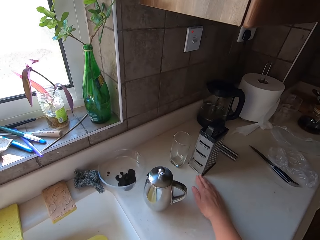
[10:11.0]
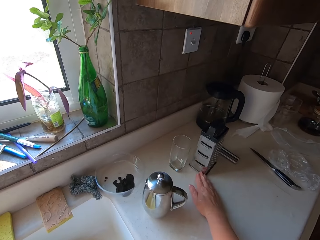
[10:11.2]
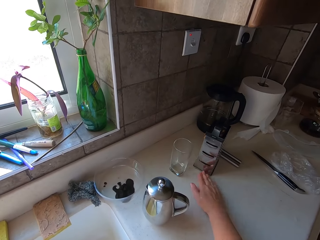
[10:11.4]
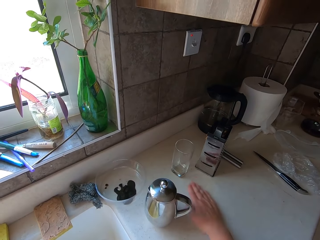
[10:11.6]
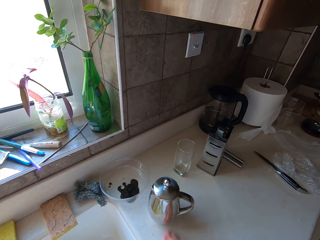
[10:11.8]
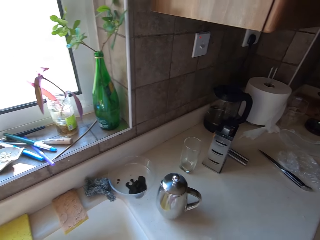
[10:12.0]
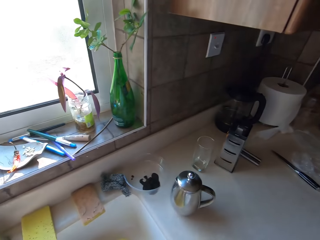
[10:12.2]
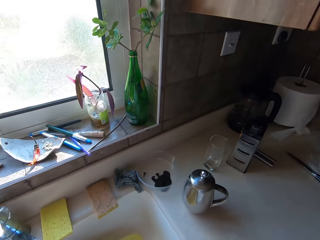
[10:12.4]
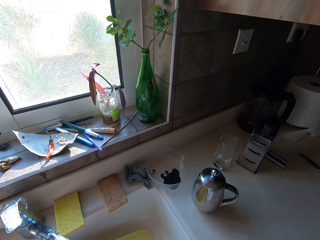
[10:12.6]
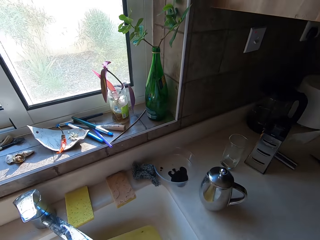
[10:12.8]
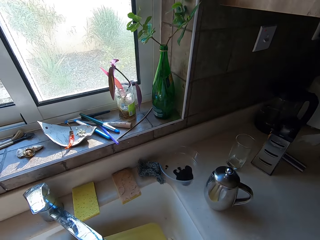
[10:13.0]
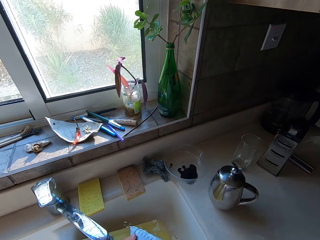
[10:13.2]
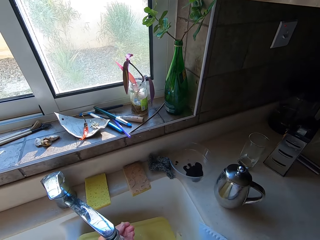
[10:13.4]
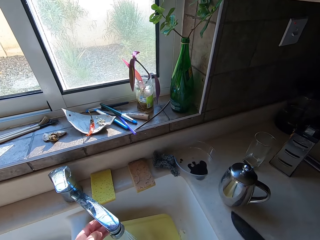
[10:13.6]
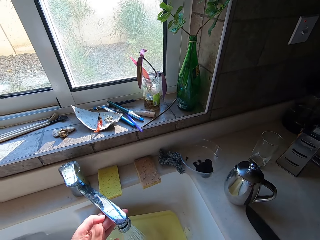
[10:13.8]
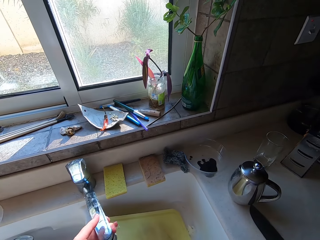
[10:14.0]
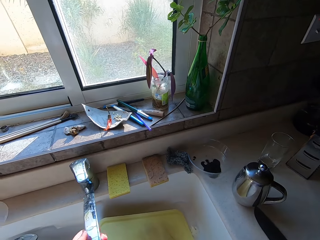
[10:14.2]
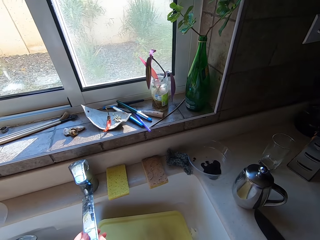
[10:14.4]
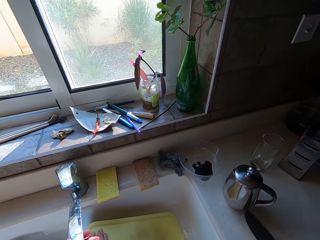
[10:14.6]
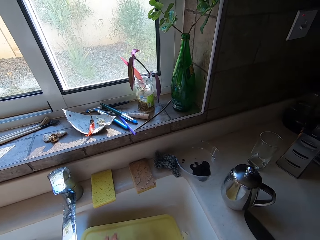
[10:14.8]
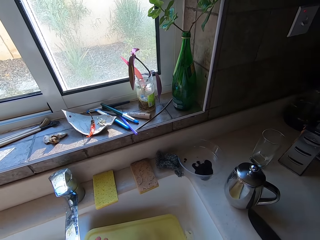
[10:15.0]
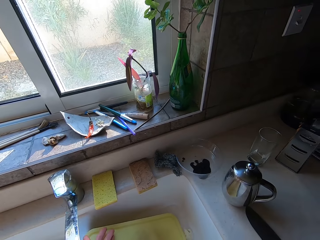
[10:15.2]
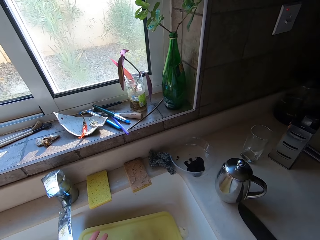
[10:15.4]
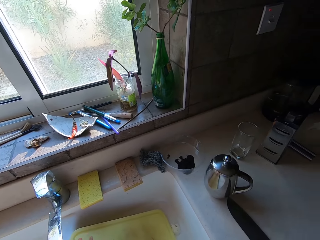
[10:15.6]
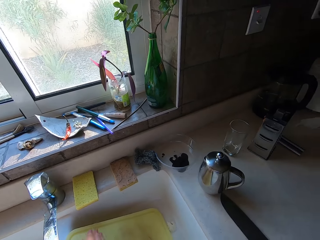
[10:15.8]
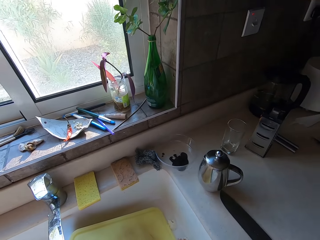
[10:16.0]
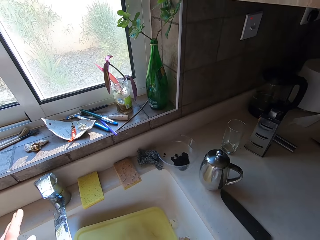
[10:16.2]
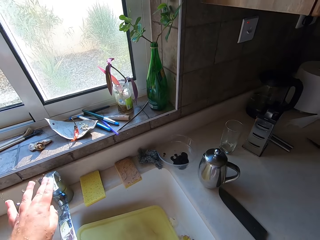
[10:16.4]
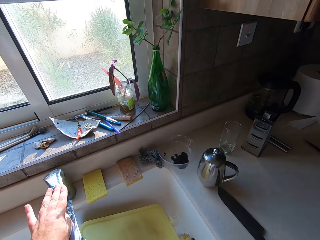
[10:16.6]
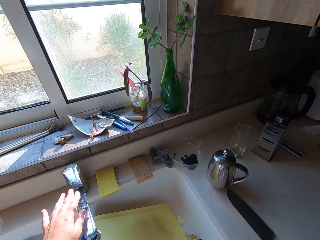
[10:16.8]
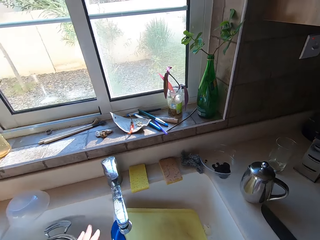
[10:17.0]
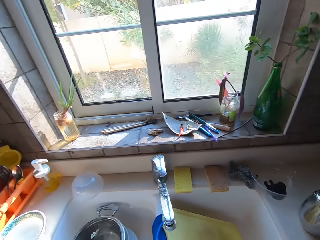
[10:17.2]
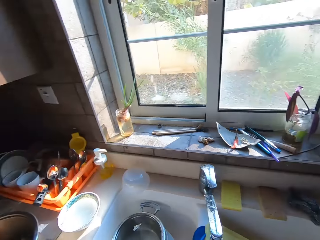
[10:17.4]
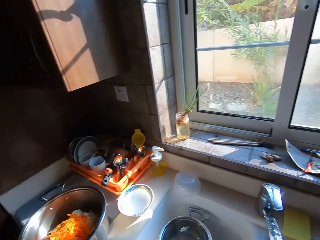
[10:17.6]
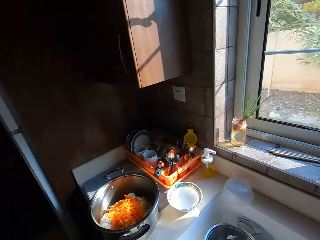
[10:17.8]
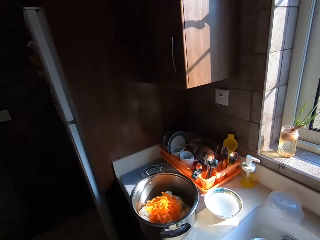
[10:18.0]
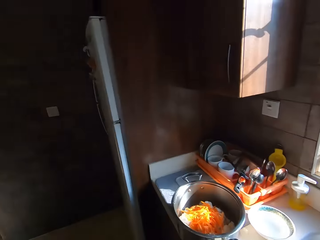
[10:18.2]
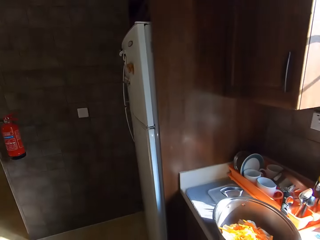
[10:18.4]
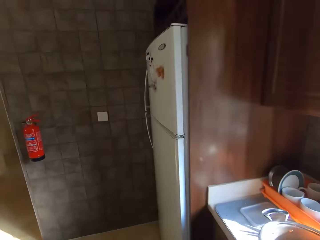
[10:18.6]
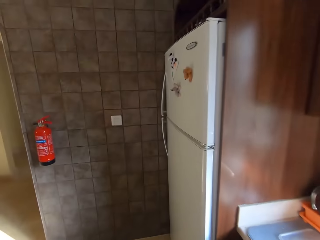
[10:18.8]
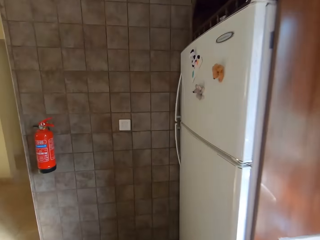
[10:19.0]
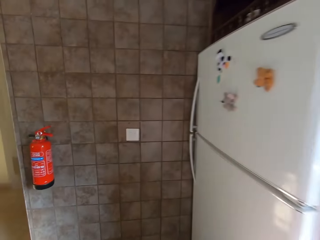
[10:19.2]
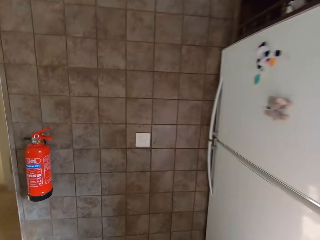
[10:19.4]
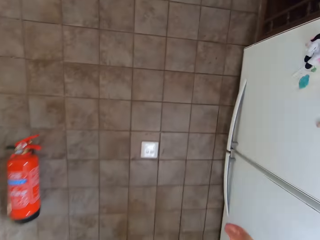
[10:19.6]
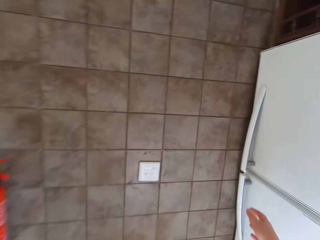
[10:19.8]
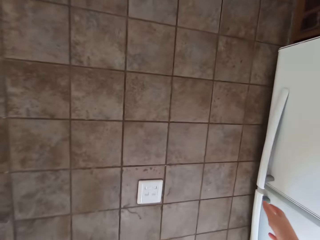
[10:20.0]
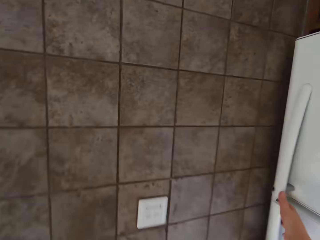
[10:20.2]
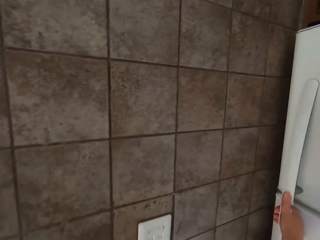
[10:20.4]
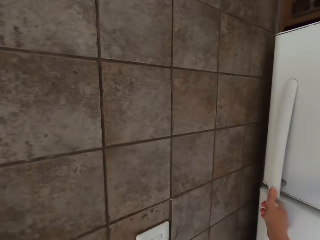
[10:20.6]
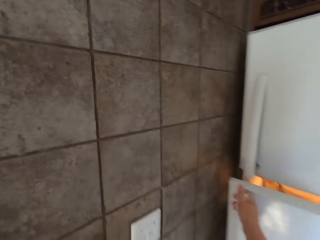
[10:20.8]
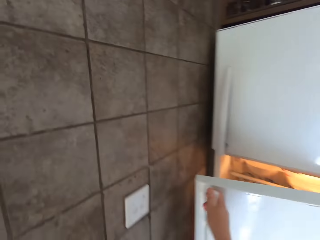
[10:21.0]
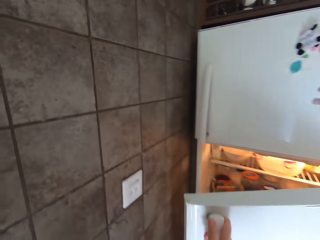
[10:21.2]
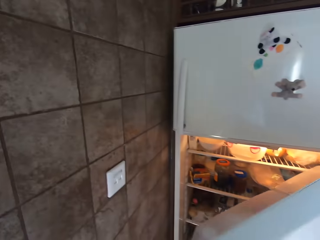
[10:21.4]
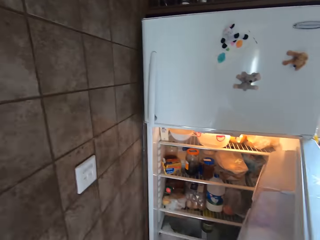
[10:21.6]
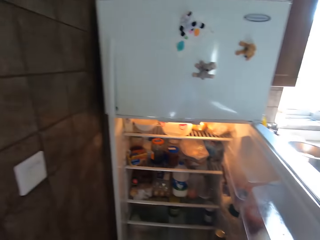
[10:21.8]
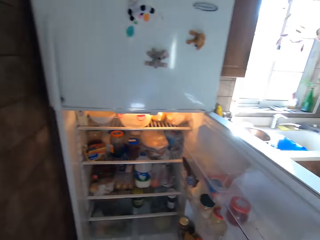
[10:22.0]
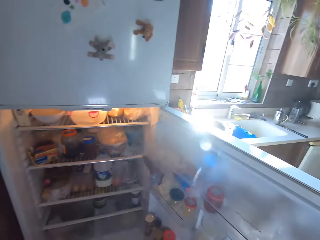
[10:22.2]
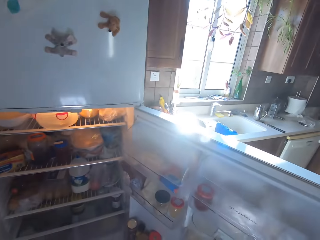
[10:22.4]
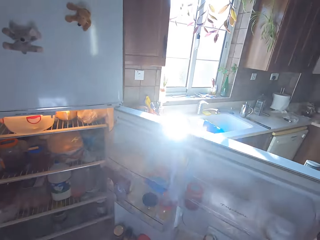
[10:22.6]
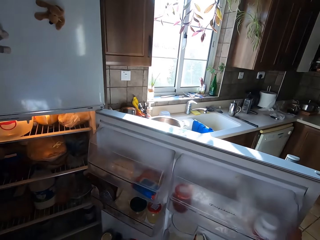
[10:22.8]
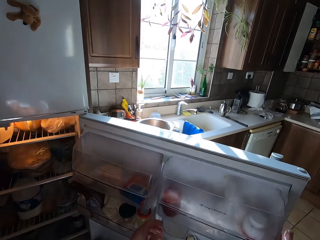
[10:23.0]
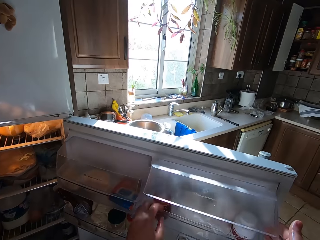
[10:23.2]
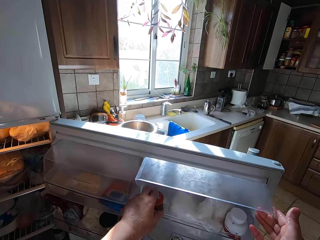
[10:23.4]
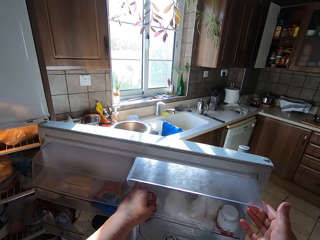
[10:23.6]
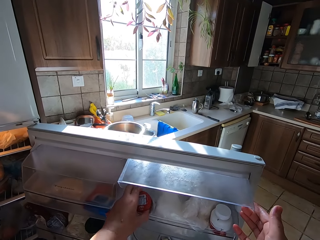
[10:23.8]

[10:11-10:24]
The camera wearer touches a grater on the counter. They move the grater on the kitchen counter. They walk to the sink. They place a knife on the kitchen counter. They rinse something. They tilt a tap. They move the tap to the side. They close the tap. They turn around the kitchen. They walk towards a fridge. They open the fridge door.

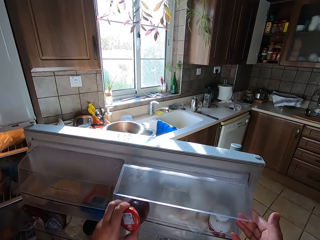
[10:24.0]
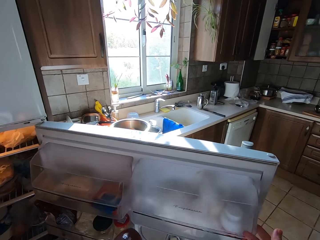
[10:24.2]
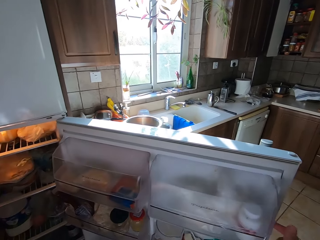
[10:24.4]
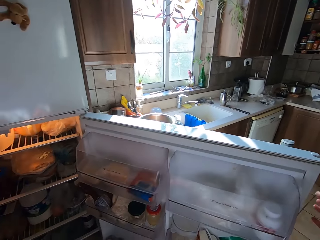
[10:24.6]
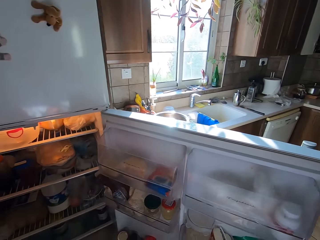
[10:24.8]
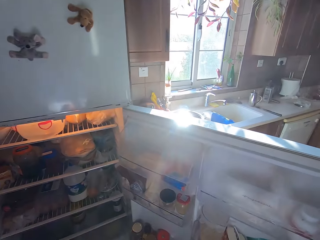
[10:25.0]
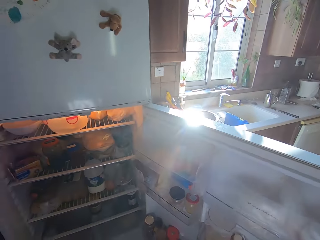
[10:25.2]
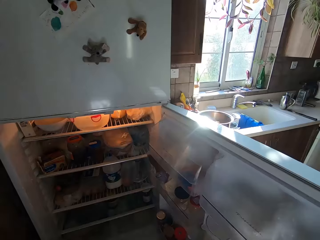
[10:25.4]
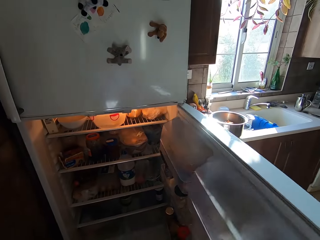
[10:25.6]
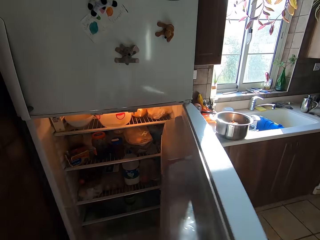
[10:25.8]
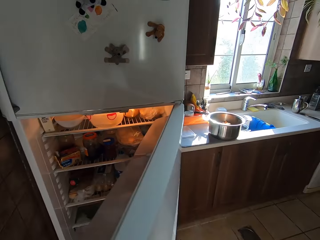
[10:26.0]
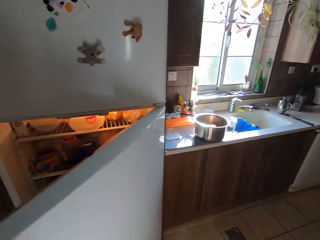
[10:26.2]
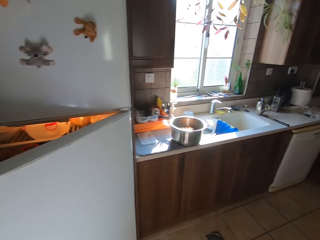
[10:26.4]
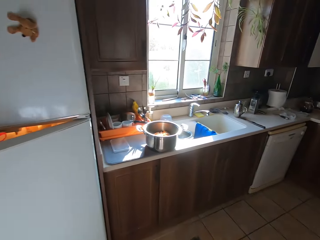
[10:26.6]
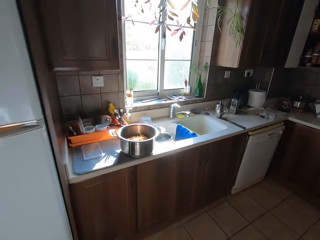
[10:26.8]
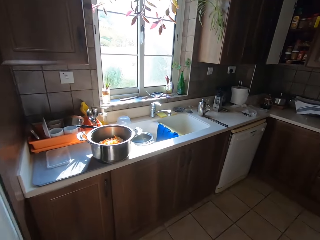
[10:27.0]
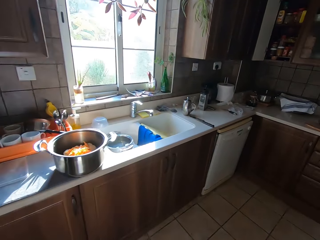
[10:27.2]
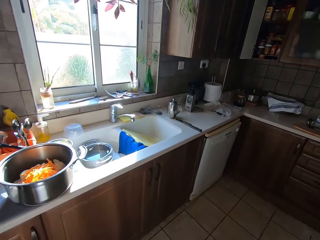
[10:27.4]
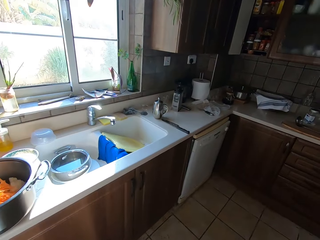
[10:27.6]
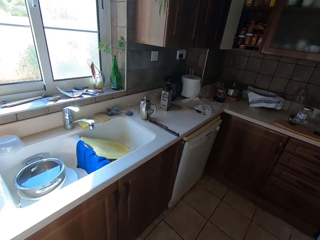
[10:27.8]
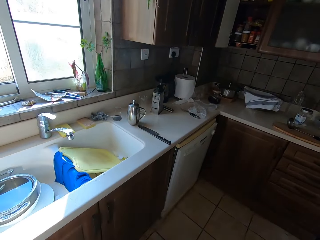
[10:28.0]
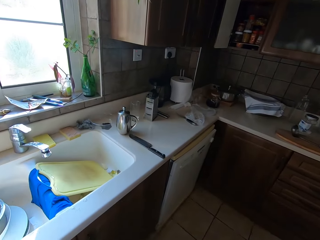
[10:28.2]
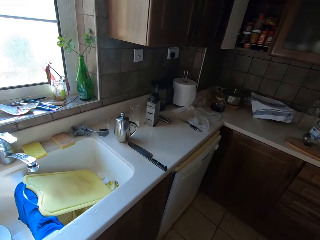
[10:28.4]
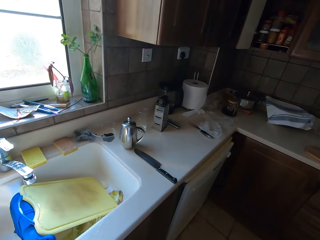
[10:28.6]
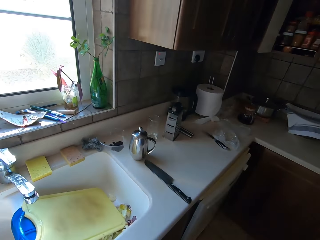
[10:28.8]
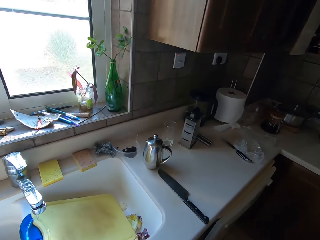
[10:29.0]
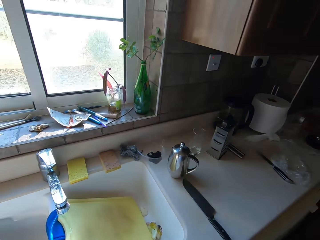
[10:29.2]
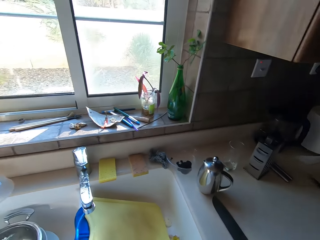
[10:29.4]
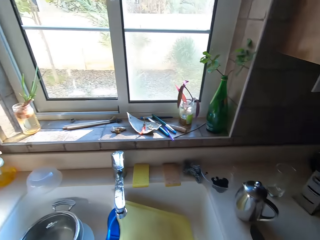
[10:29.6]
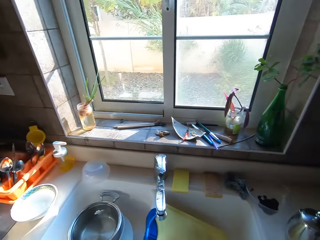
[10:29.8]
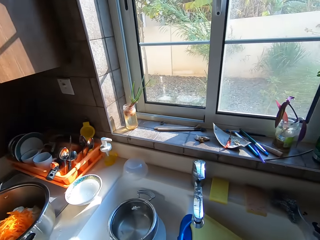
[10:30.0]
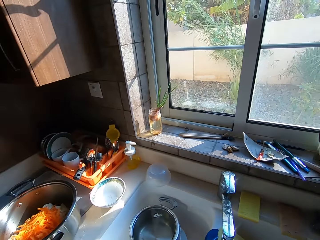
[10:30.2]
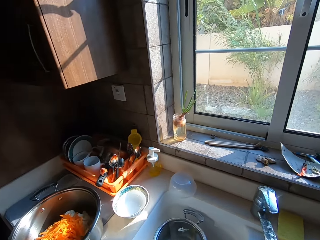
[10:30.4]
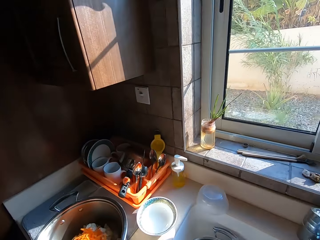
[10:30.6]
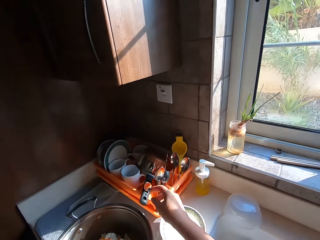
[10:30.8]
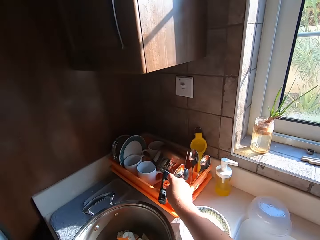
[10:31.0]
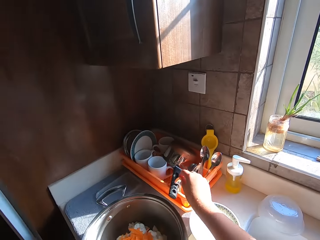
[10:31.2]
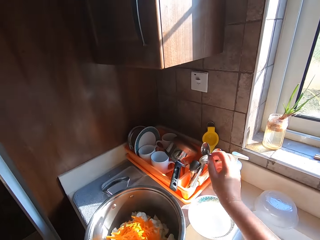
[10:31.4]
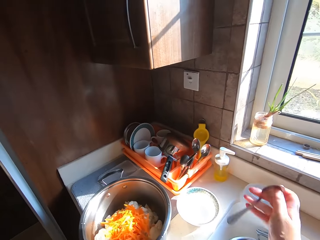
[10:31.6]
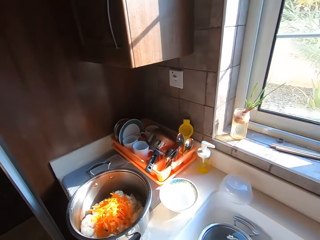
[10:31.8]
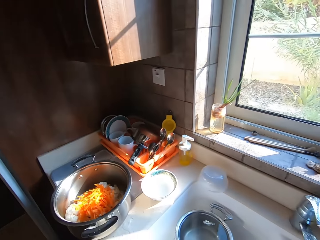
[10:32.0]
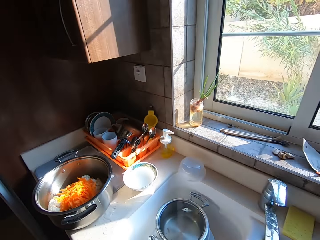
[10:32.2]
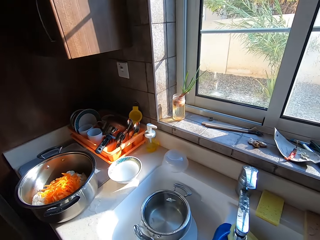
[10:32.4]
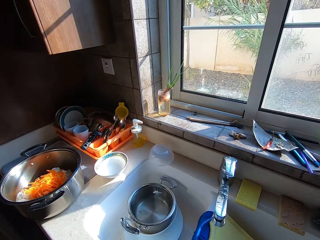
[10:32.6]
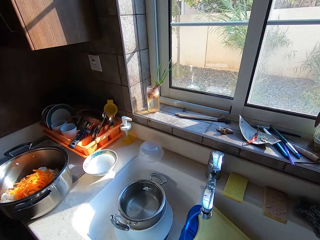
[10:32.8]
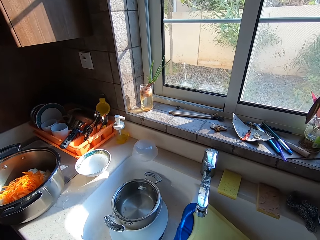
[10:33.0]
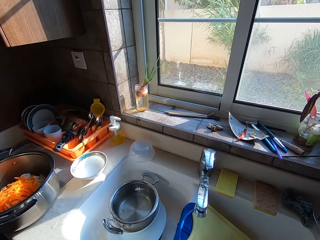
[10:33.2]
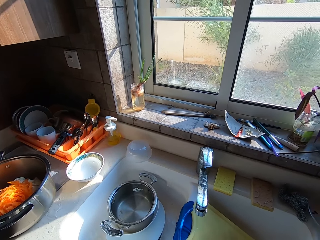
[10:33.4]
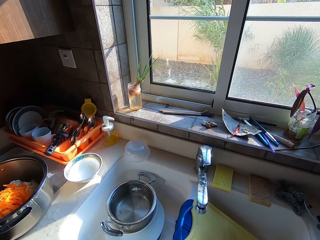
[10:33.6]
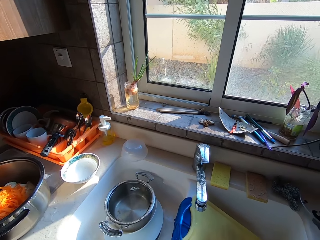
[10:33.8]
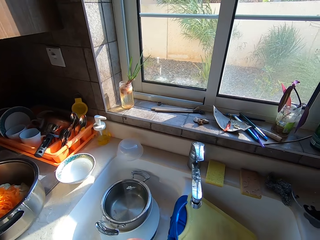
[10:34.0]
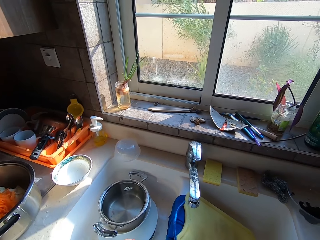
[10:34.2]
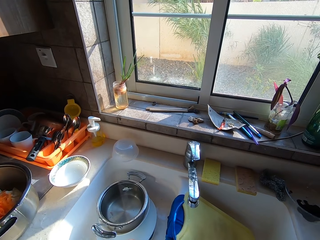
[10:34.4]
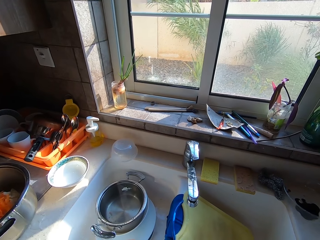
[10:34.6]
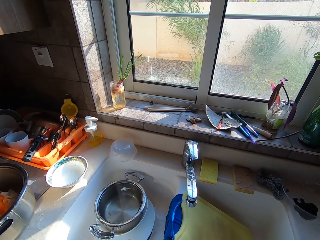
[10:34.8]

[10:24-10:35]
The camera wearer picks an ingredient can. They close the fridge door. They walk towards a sink. They pick a spoon from the dish drainer.
